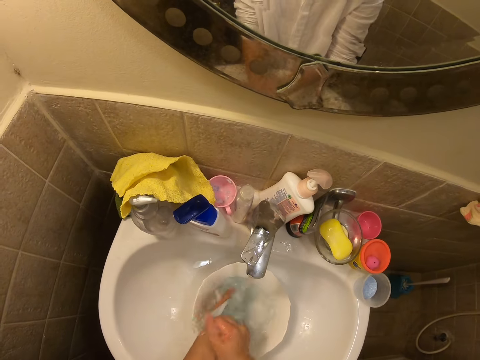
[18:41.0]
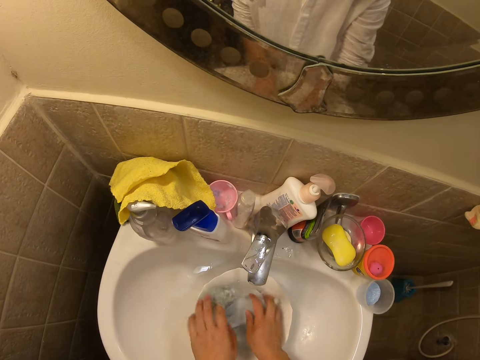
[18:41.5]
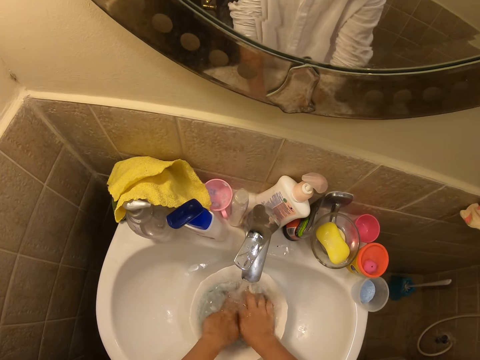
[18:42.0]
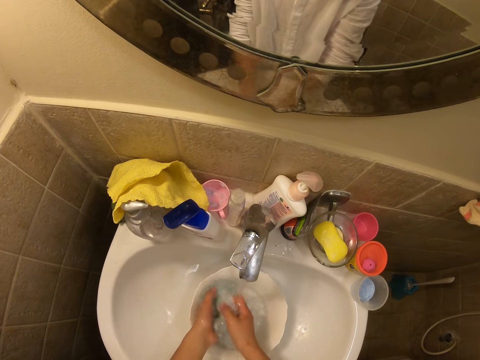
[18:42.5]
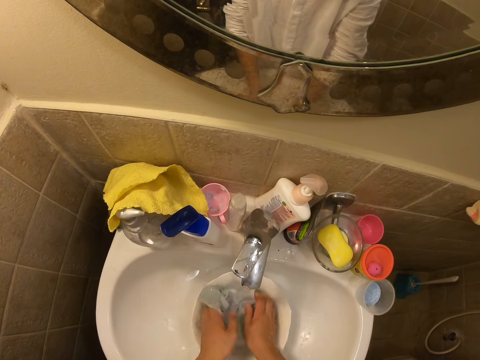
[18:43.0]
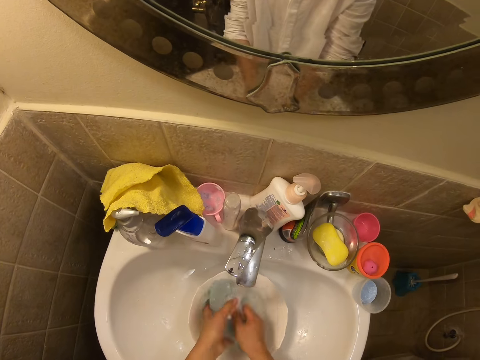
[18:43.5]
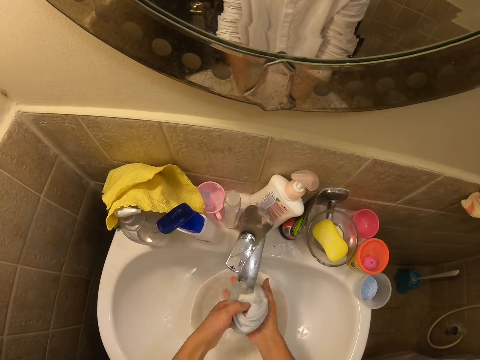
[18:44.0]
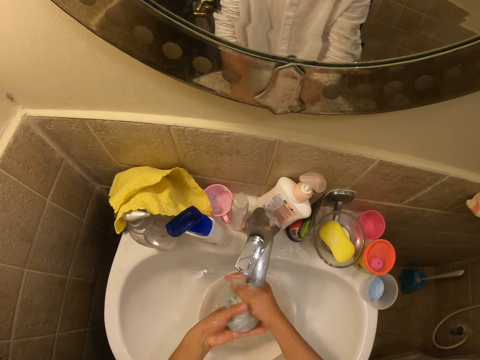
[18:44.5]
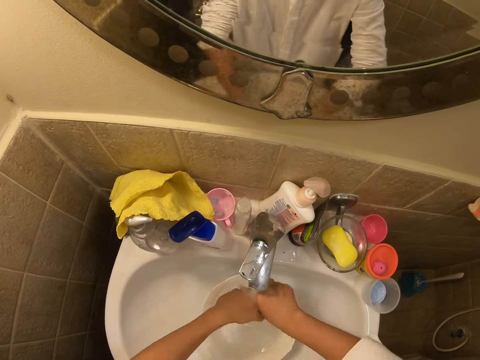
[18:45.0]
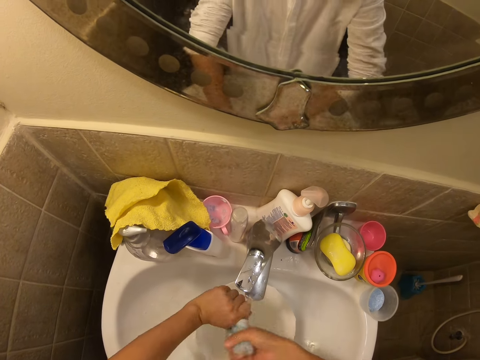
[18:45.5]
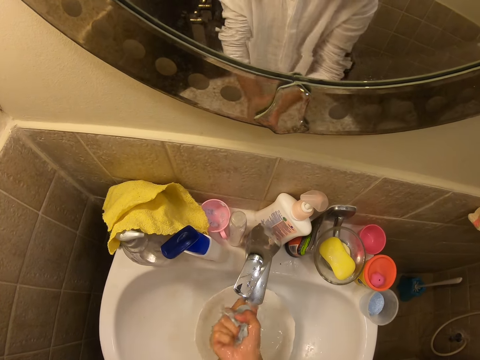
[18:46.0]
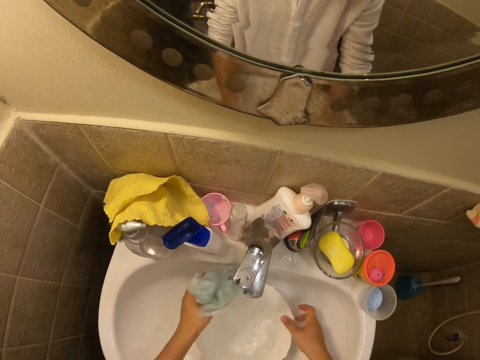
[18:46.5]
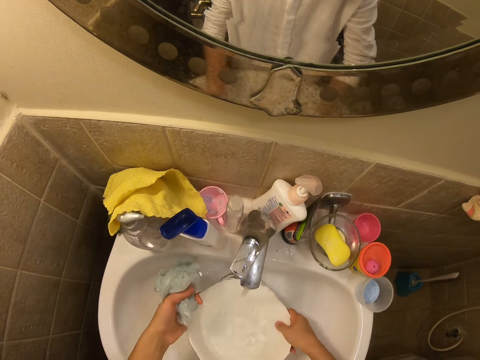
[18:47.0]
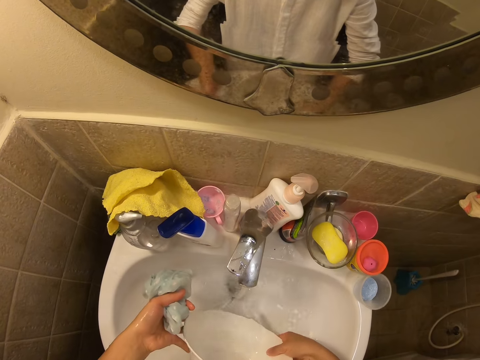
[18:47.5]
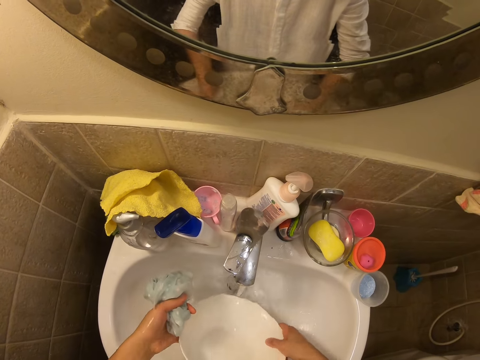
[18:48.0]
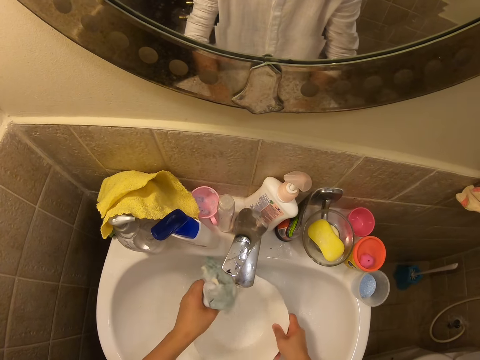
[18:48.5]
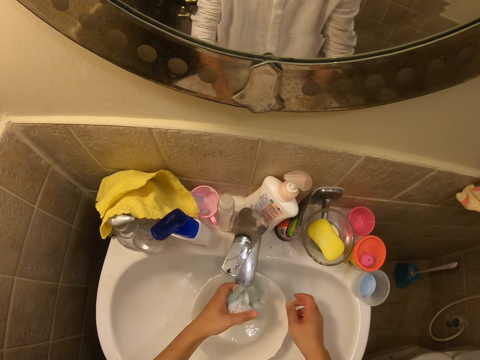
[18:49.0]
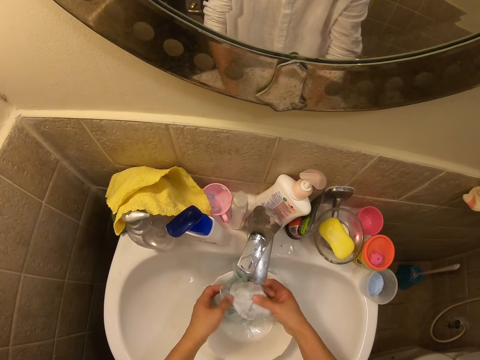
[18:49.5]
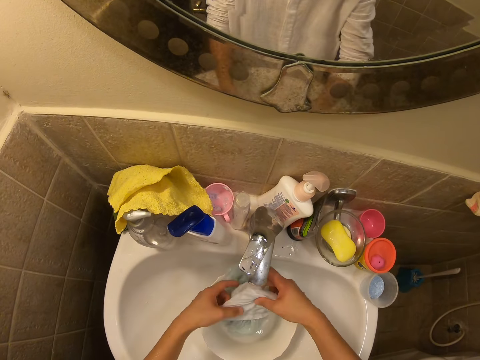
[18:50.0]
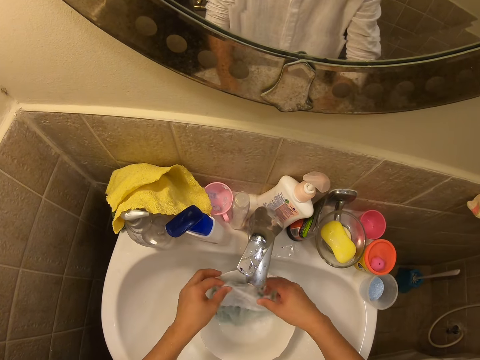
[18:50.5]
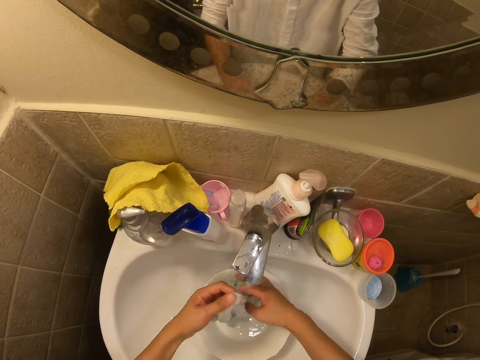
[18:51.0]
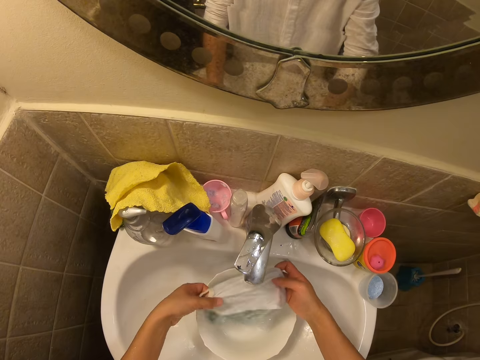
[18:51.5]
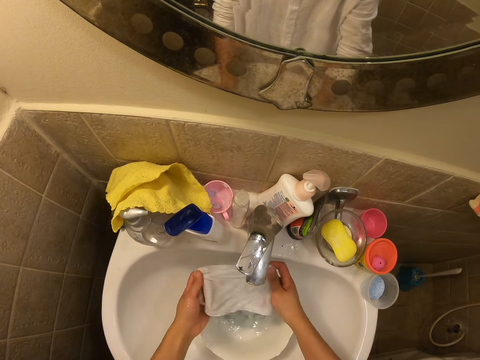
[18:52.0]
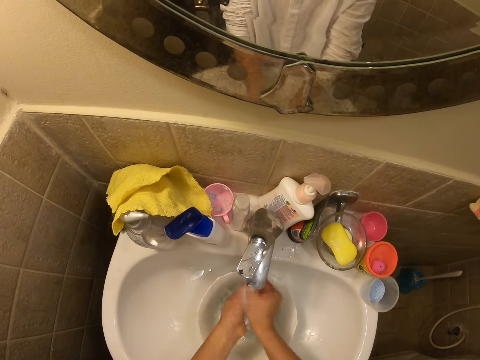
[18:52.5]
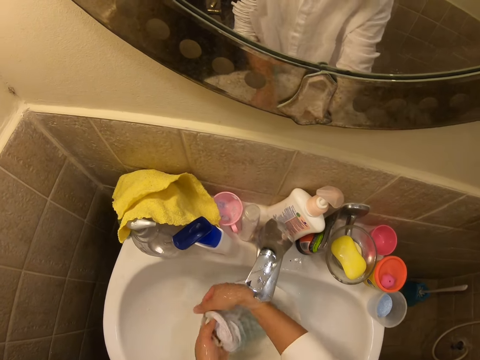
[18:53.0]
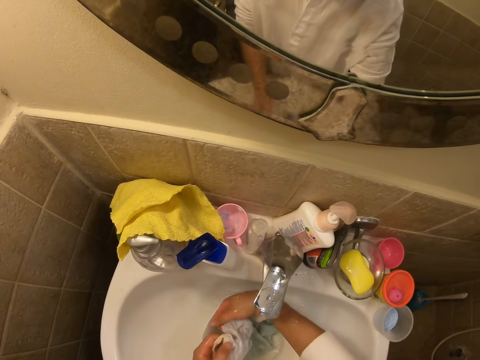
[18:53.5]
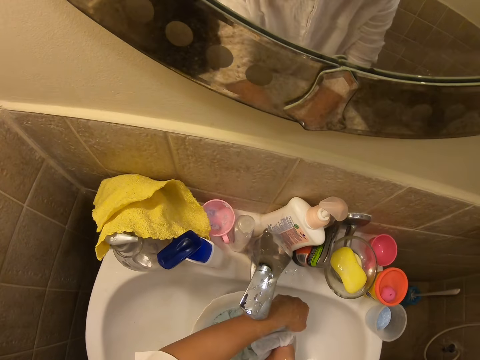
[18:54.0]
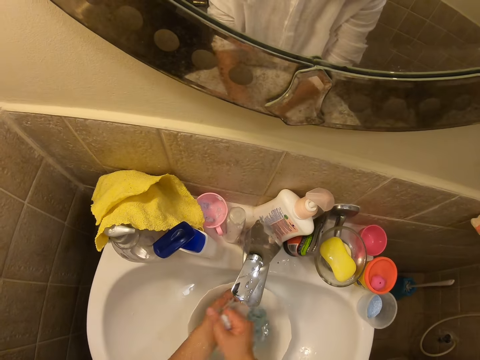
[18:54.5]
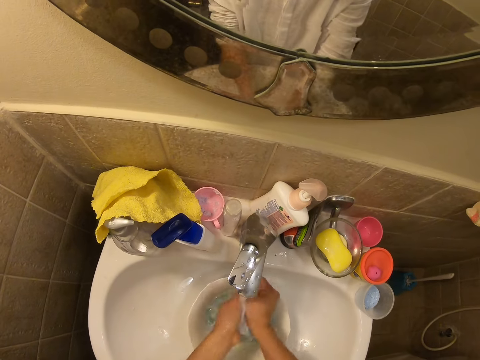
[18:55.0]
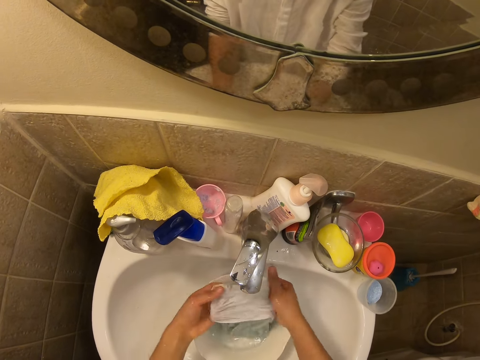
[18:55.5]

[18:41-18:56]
The camera wearer washes the cloth with the hands. They dip the cloth in the bowl. They wash the cloth with the hands. They dip the cloth in the bowl. They wash the cloth with the hands. They squeeze the cloth. They pour water from the bowl into the sink. They wash the cloth with the hands.

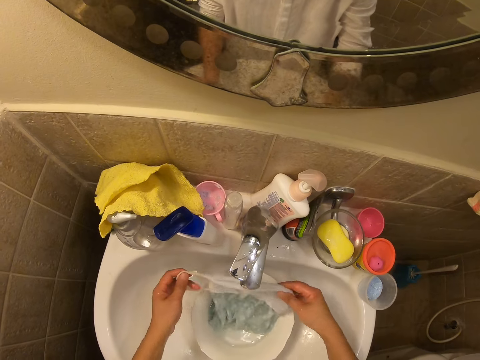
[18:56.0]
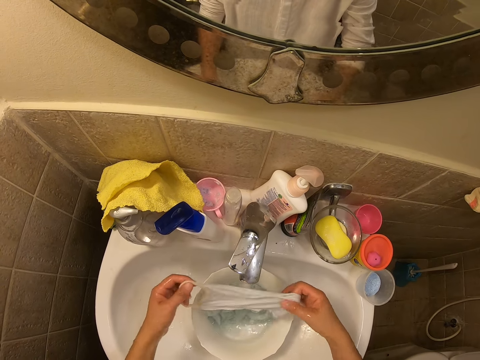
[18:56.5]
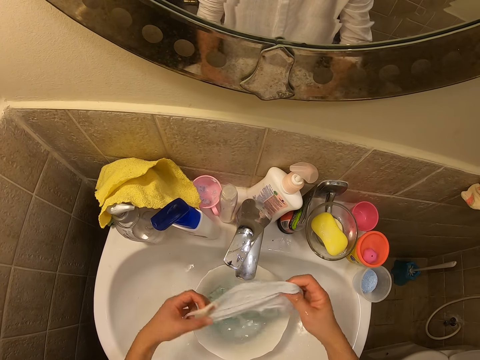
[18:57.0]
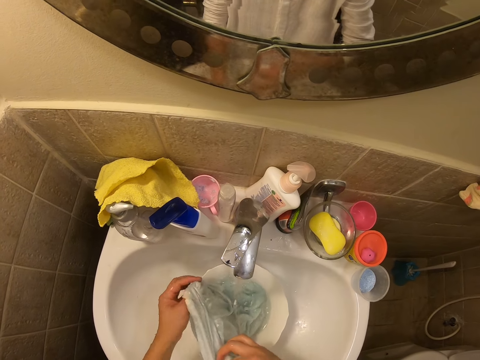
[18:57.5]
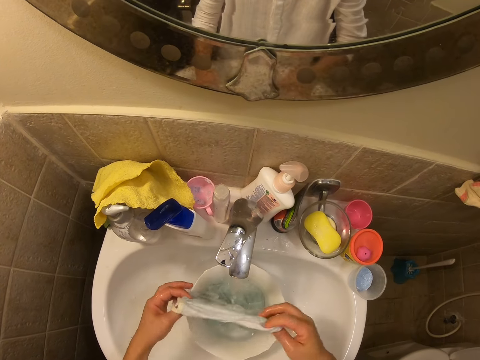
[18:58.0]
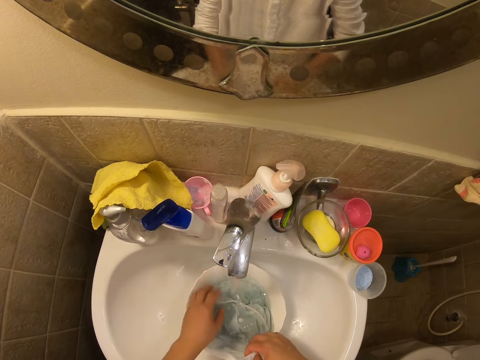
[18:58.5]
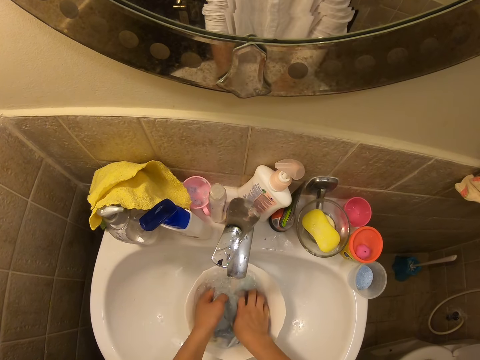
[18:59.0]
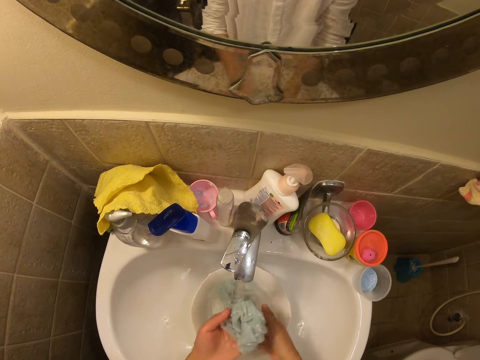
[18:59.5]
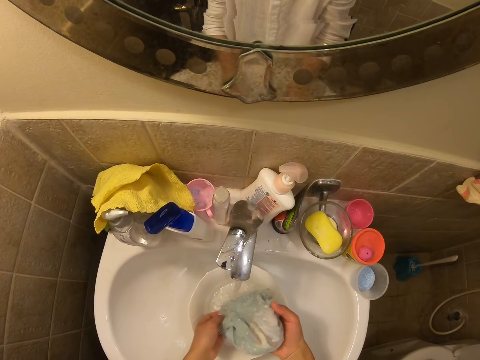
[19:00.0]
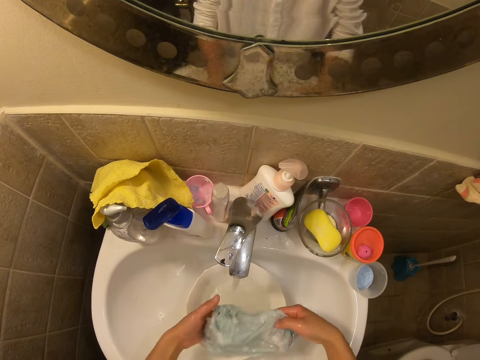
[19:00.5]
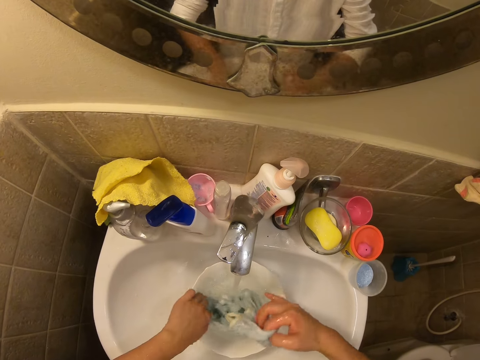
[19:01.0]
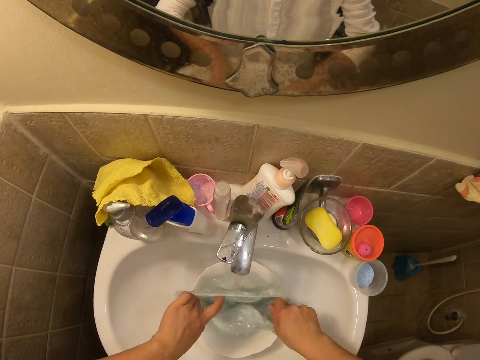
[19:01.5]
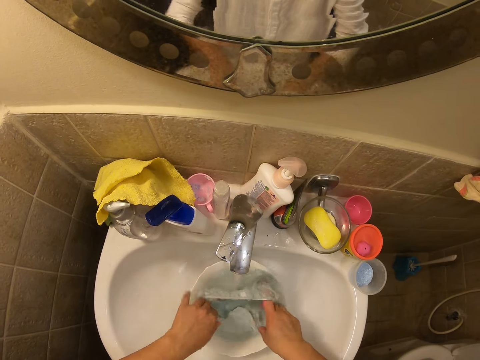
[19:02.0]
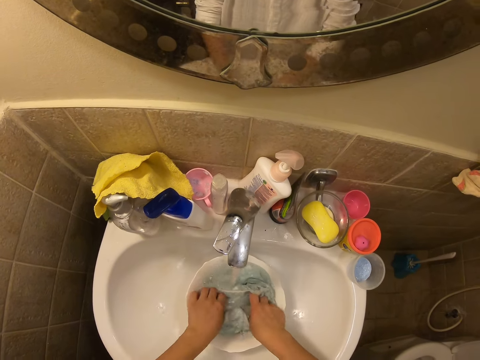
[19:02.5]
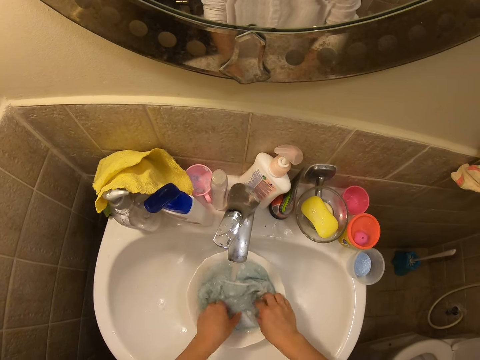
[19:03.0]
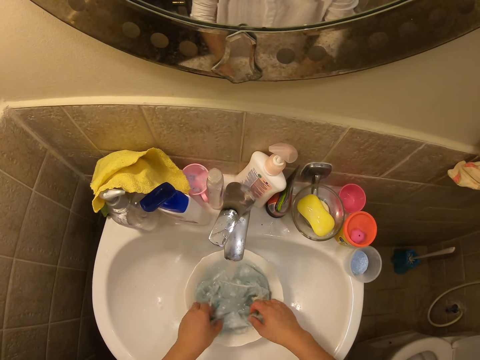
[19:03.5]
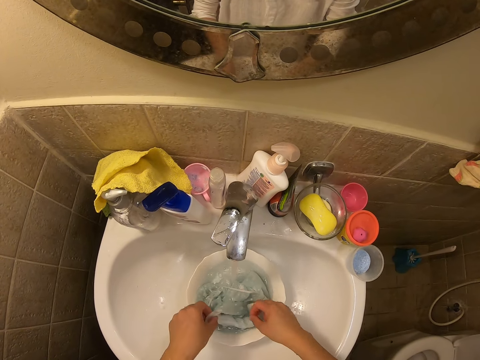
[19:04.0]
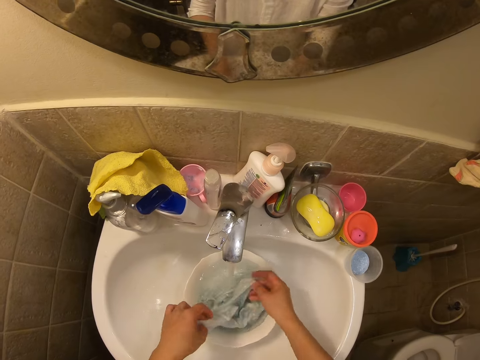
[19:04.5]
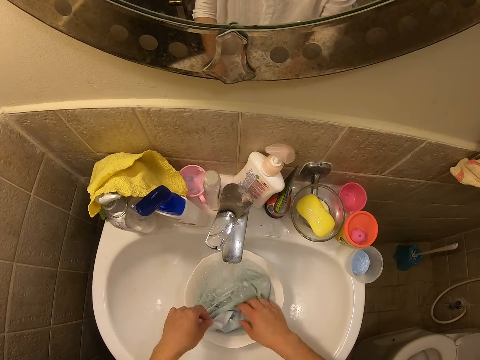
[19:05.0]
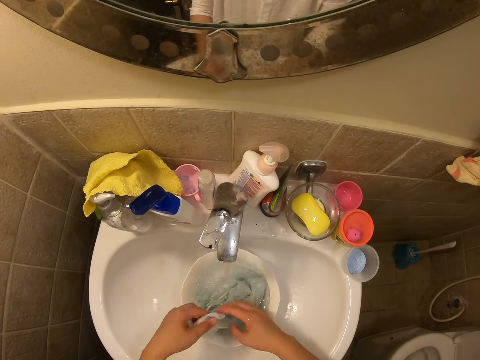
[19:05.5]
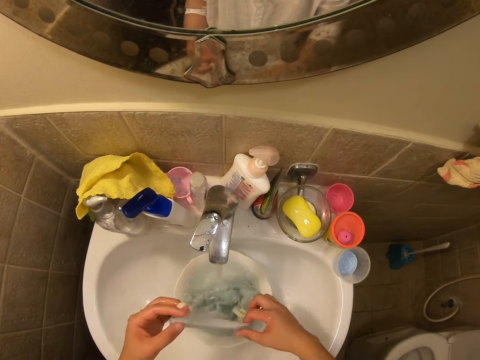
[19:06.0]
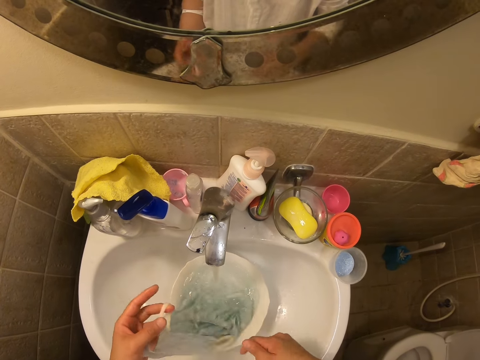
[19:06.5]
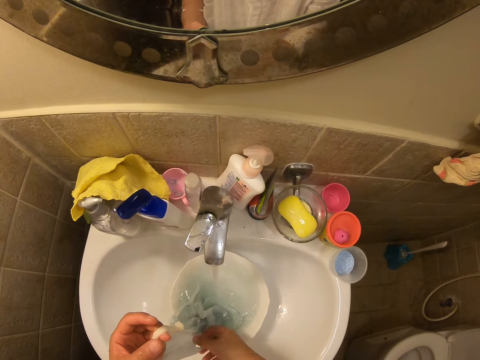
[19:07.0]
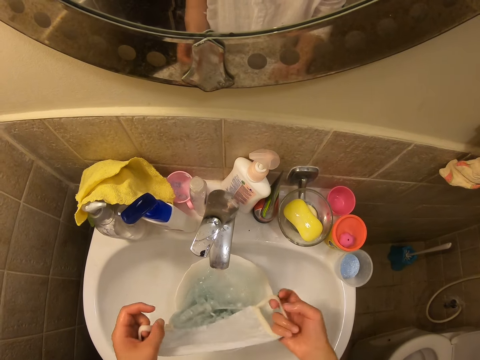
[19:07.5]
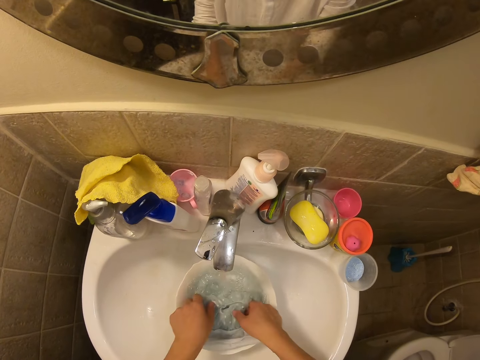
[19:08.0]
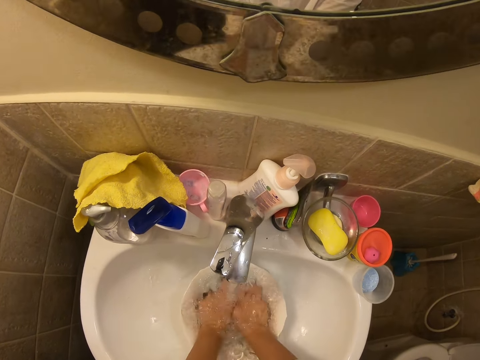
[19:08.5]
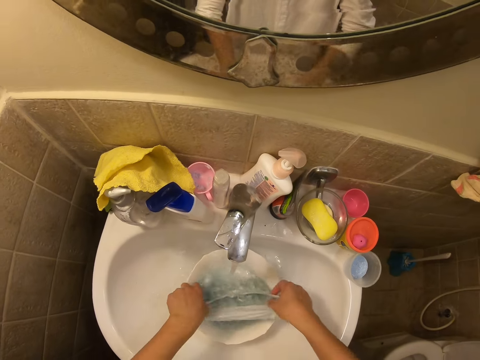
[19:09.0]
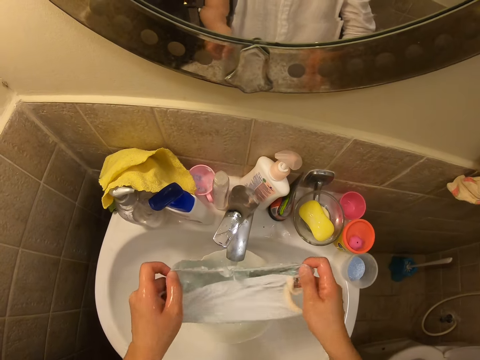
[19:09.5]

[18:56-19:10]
The camera wearer dips the cloth in the bowl. They wash the cloth with hands. They dip the cloth in the bowl.
